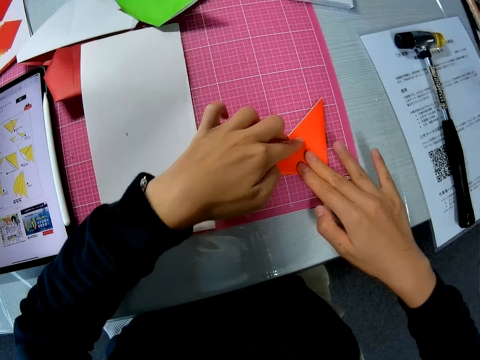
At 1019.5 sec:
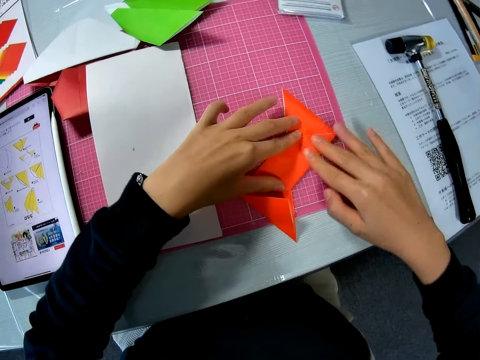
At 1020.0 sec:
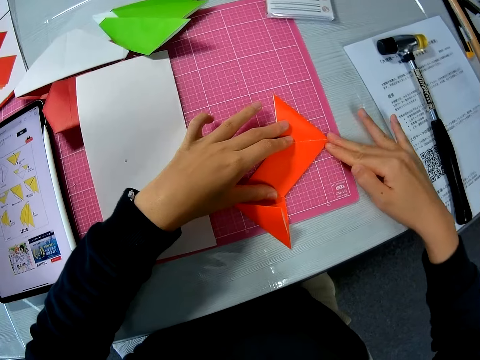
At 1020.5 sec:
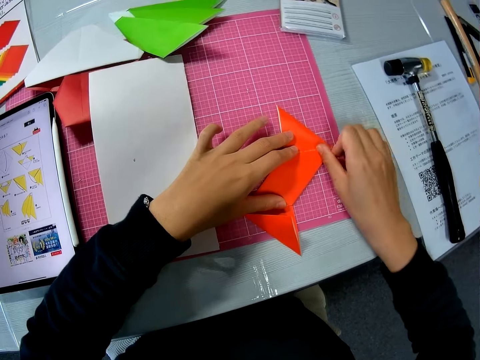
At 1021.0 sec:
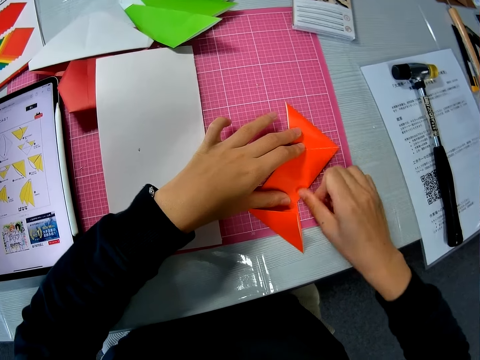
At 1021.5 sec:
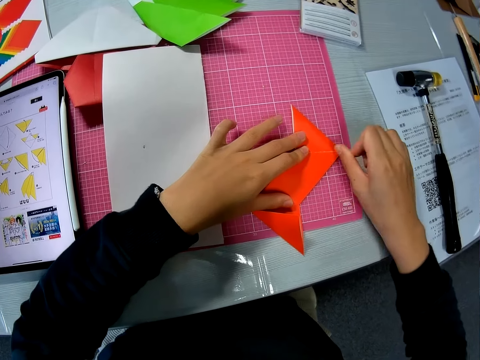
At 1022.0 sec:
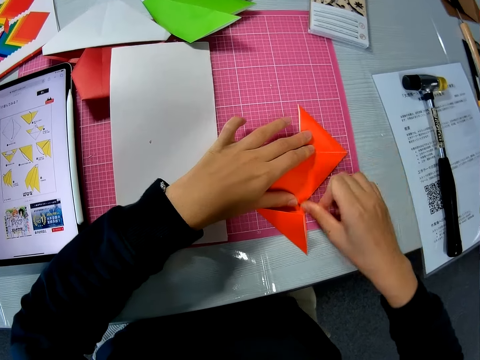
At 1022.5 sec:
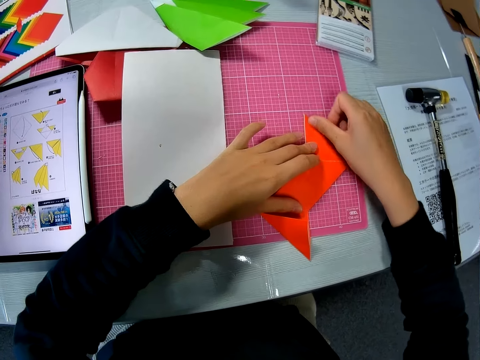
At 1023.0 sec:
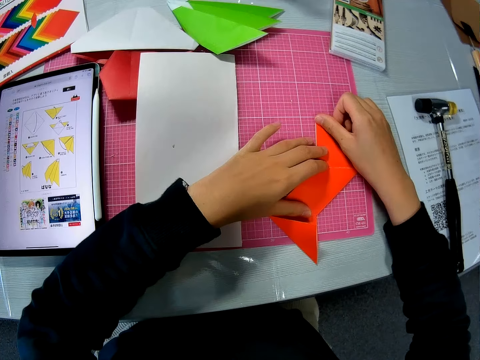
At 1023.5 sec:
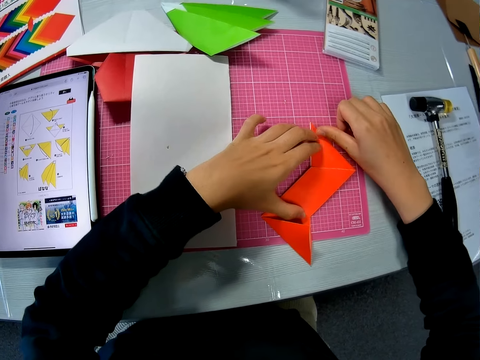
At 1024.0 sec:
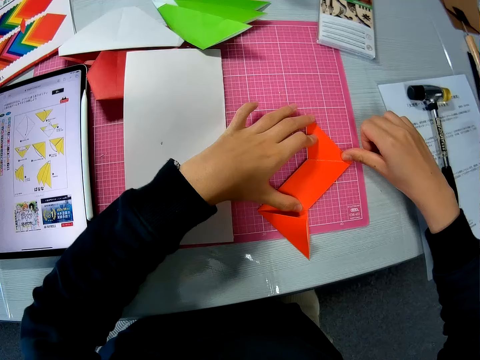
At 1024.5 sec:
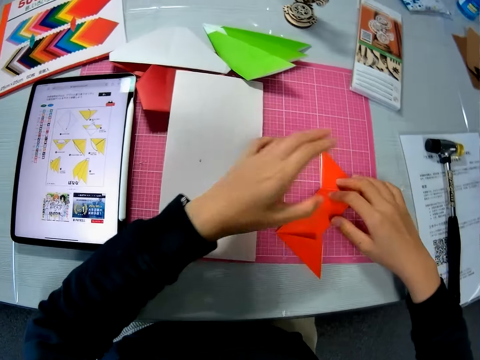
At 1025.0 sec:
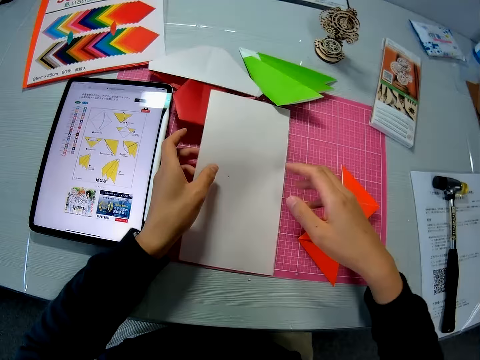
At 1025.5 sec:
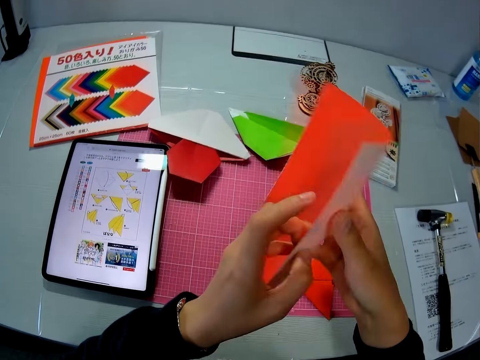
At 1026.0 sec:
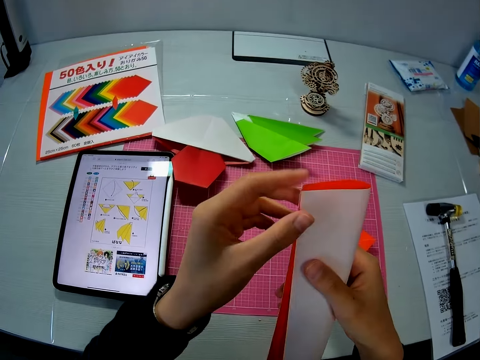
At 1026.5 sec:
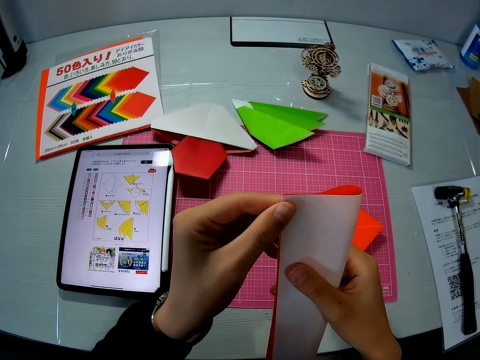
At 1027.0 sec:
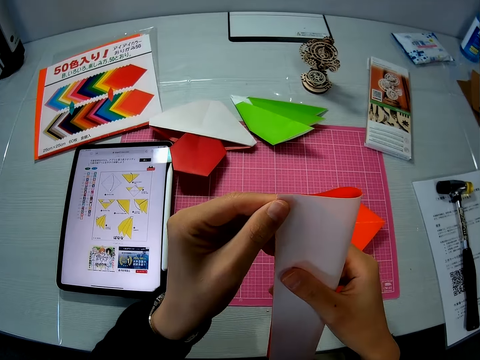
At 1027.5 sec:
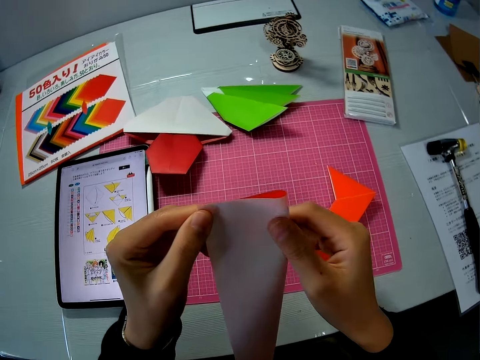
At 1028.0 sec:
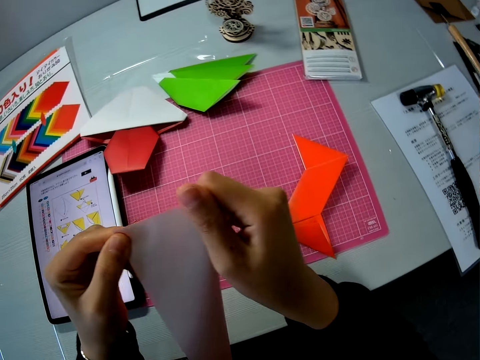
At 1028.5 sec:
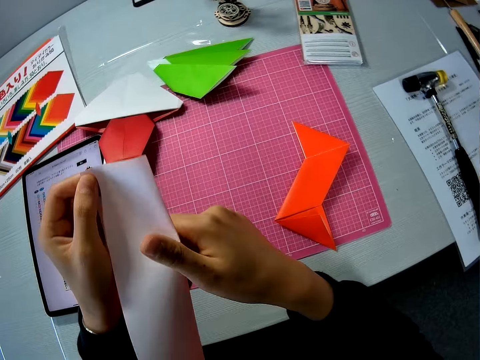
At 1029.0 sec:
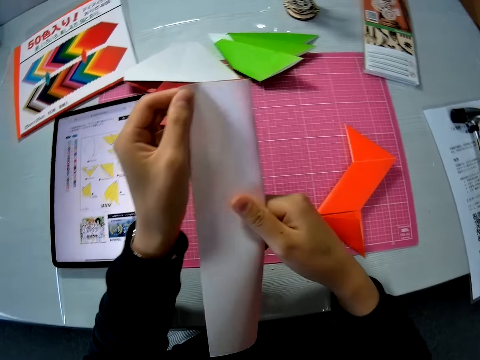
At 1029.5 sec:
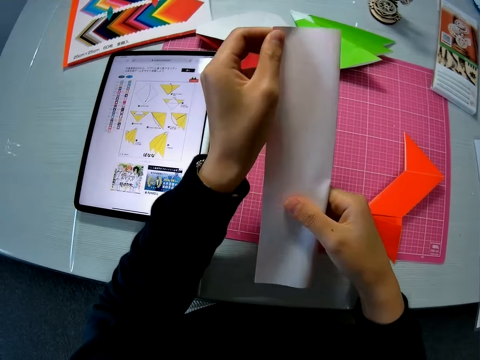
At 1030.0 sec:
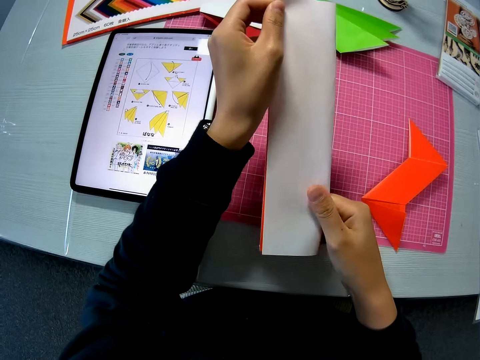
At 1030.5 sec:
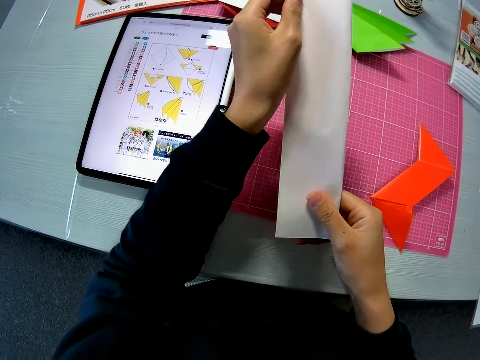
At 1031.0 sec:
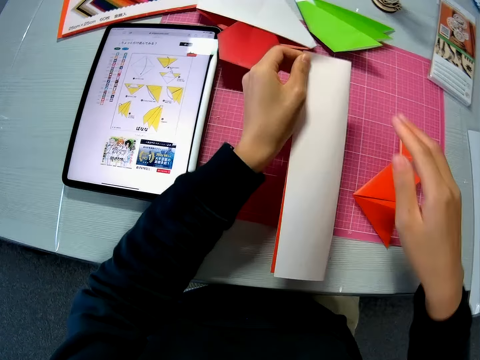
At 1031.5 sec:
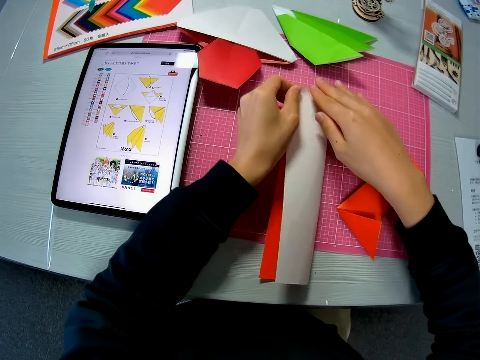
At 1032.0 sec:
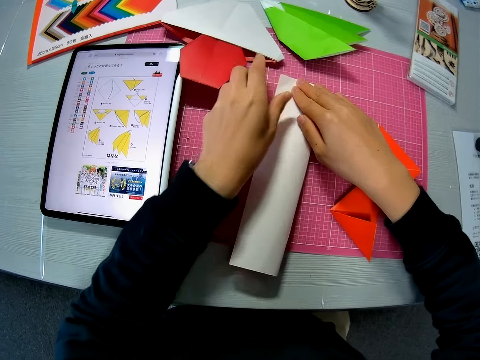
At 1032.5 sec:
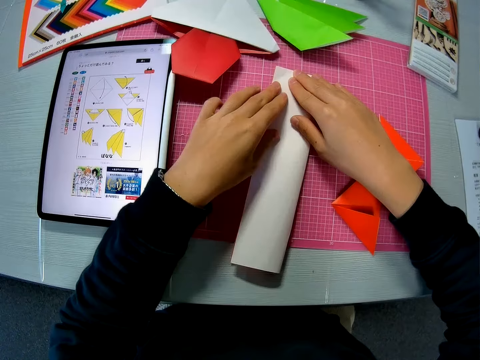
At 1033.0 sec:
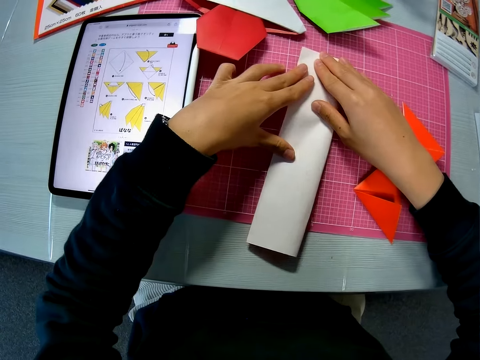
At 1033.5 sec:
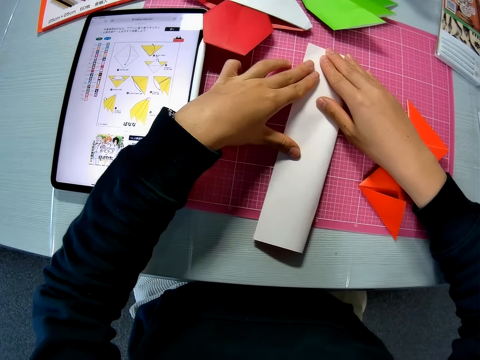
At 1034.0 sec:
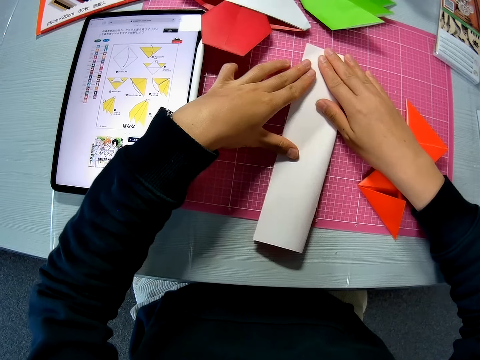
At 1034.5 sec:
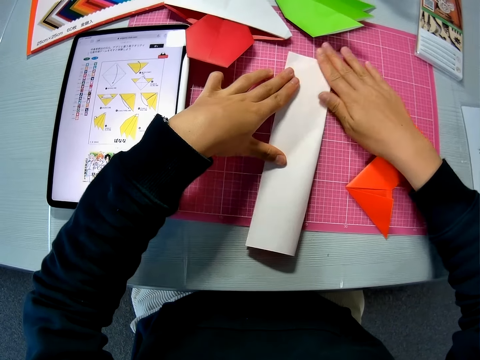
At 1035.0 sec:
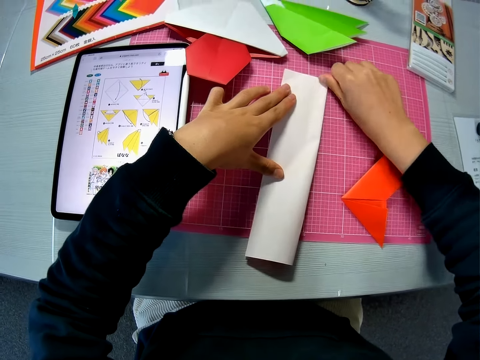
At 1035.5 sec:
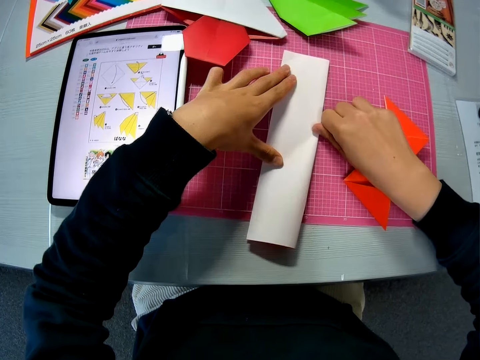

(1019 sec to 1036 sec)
The camera wearer picks up another part of the orange paper. They fold the part of the orange paper. They put the paper on the cutting mat. They fold the part of the orange paper on the table.

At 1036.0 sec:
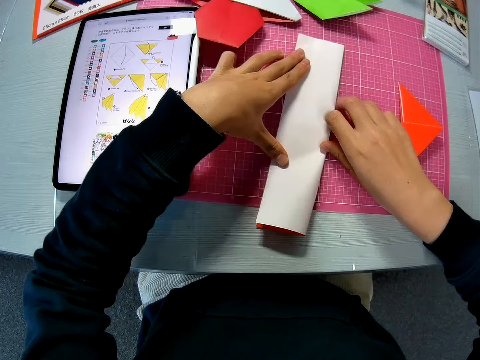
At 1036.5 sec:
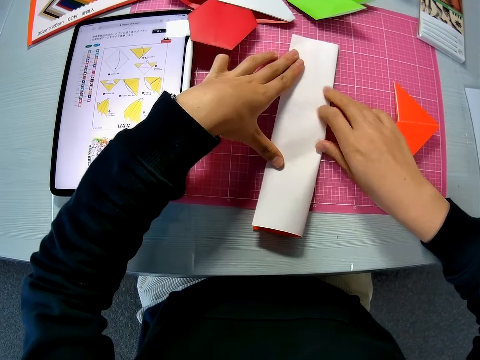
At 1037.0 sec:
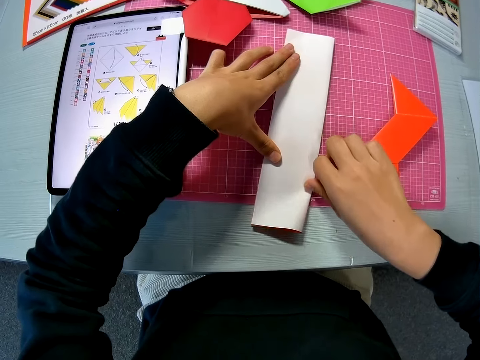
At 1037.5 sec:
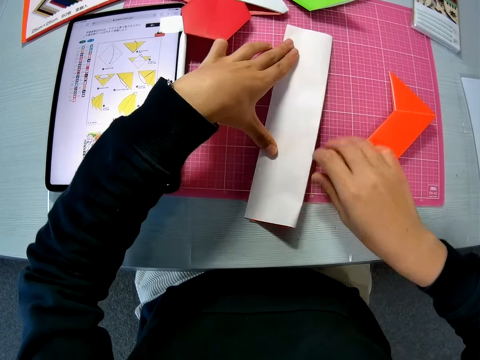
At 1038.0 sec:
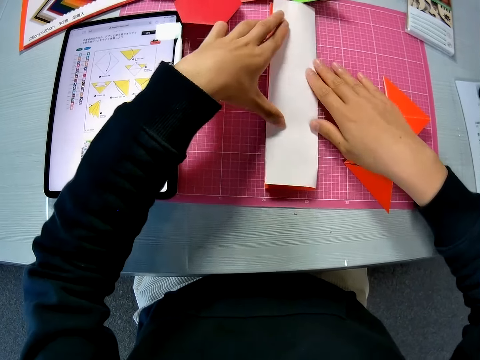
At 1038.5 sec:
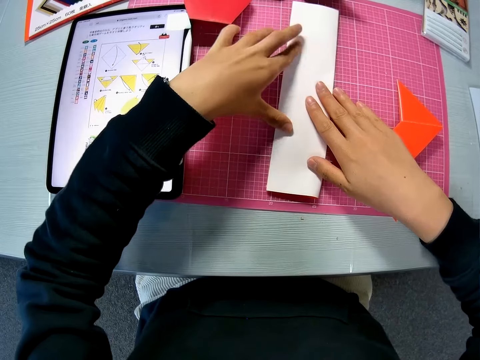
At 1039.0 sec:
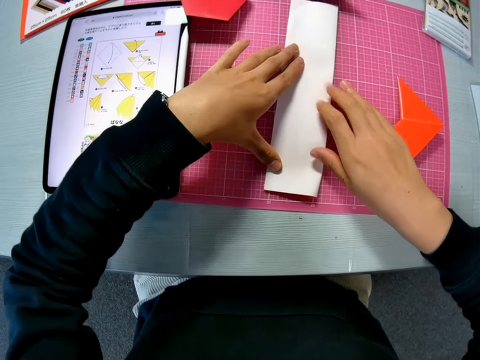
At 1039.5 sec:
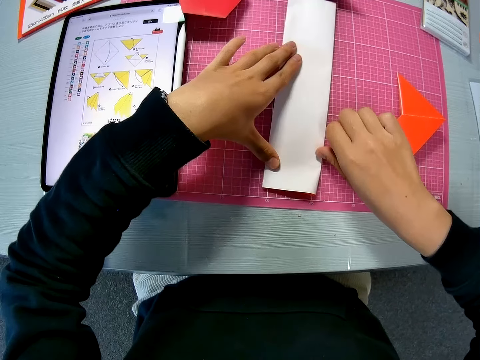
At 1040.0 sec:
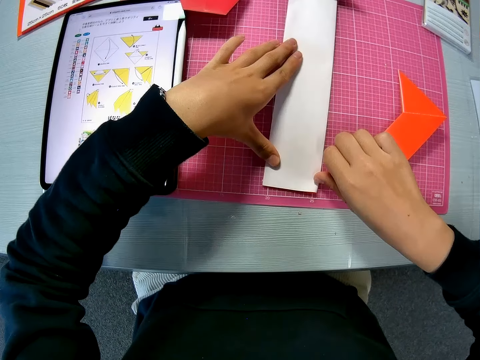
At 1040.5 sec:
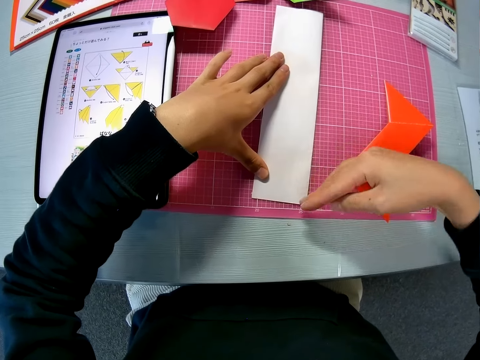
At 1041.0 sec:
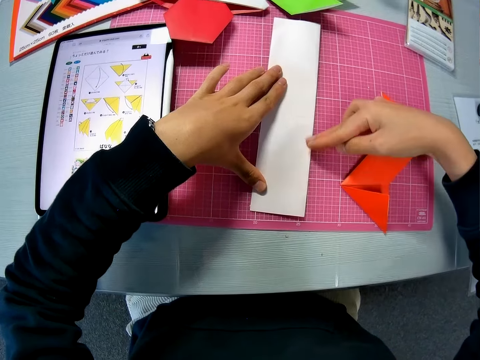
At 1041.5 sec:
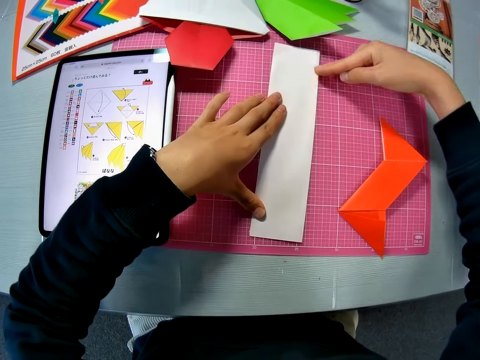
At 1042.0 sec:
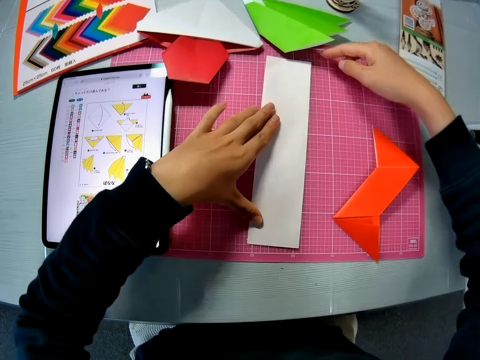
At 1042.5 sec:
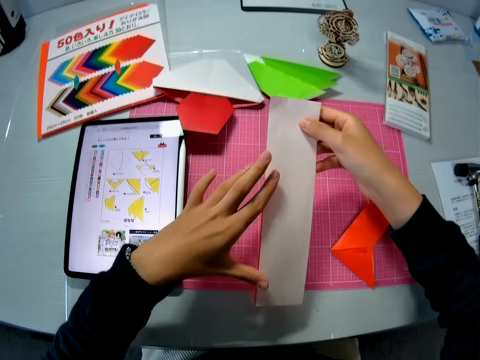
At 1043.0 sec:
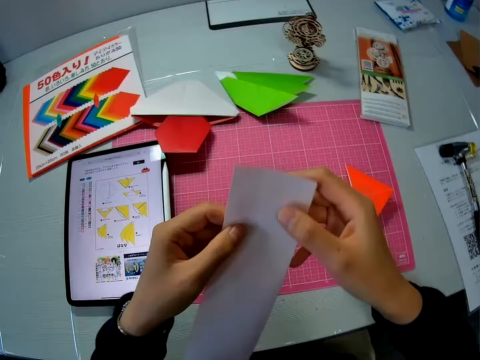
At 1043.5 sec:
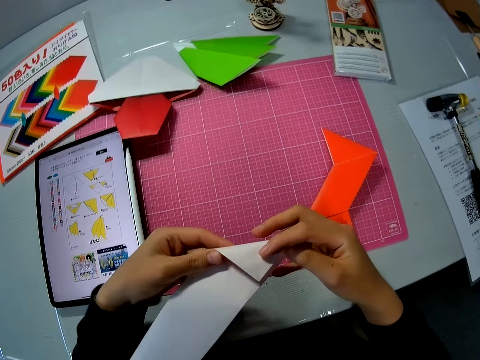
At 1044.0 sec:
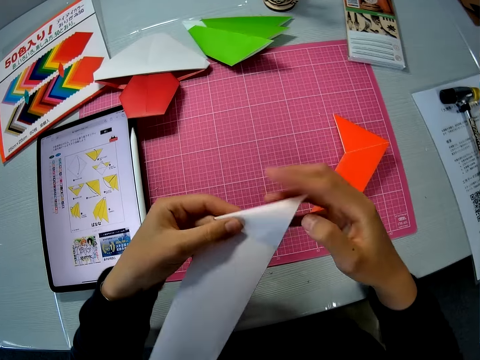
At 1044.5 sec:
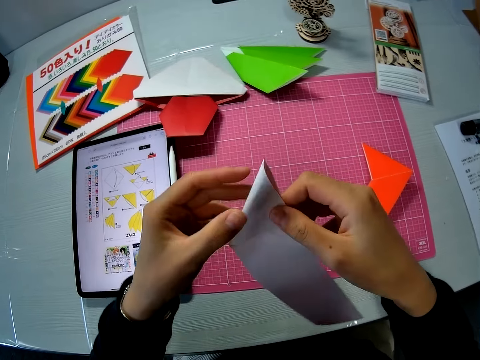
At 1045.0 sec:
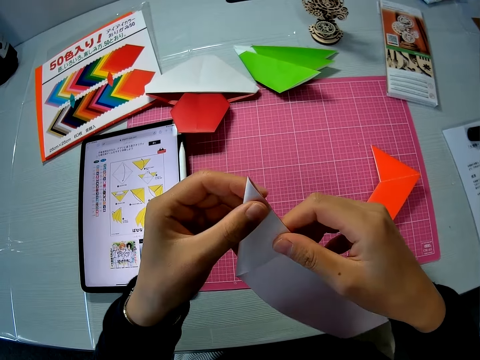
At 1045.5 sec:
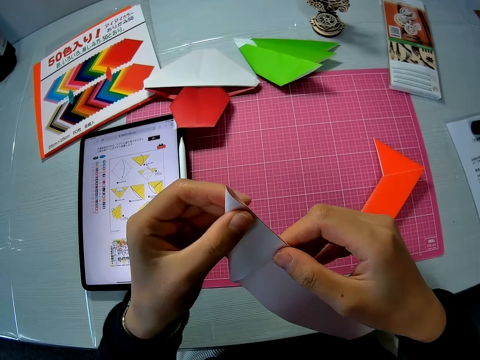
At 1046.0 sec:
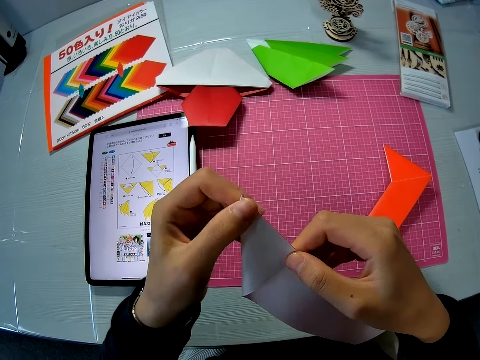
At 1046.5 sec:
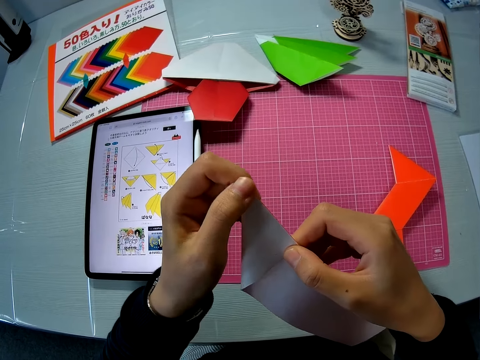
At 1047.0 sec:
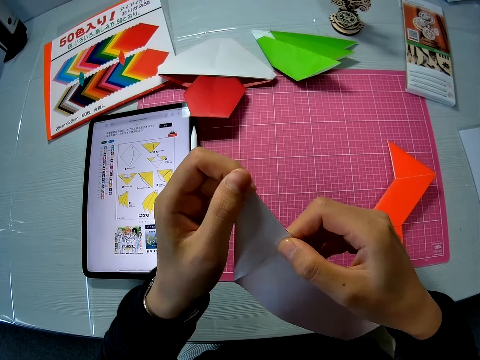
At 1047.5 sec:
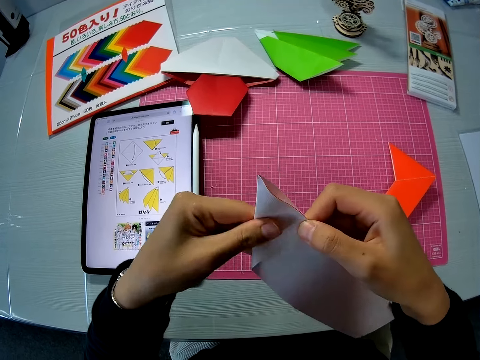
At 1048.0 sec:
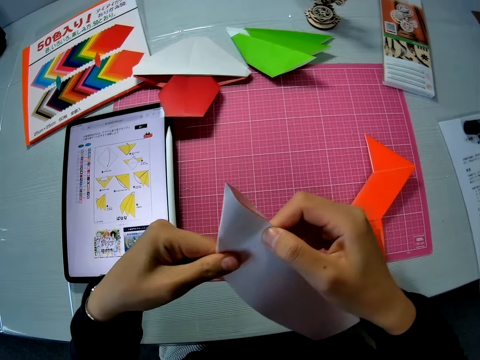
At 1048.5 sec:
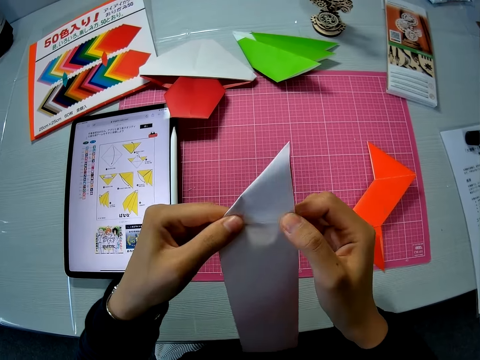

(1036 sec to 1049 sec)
The camera wearer lifts the paper. She folds the part of the orange paper in her hands.
